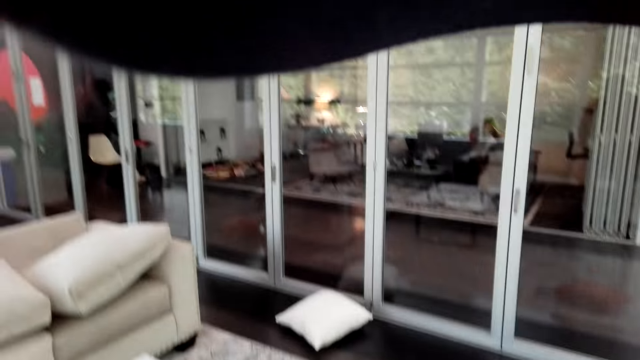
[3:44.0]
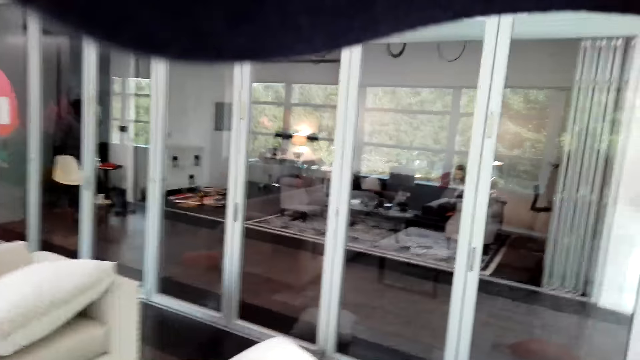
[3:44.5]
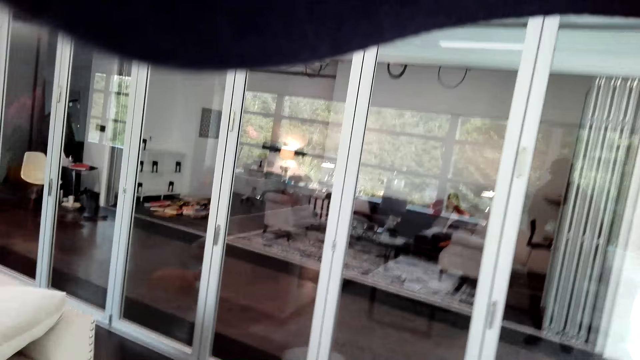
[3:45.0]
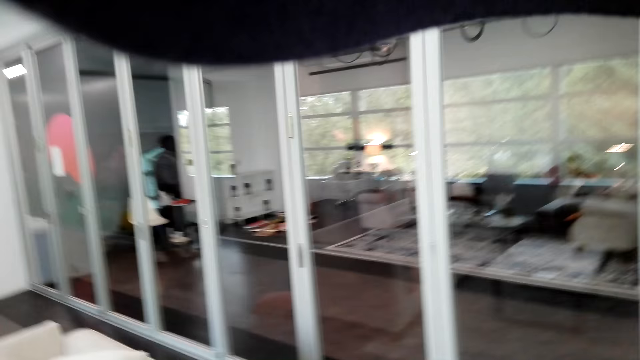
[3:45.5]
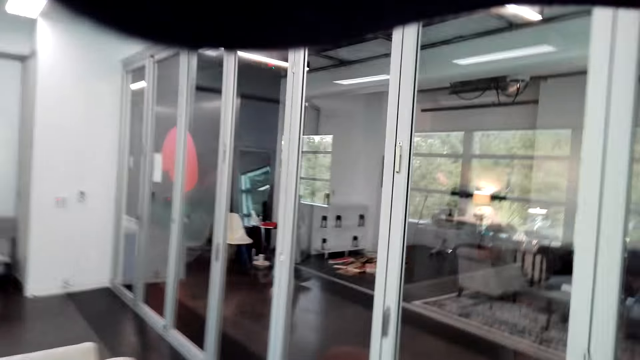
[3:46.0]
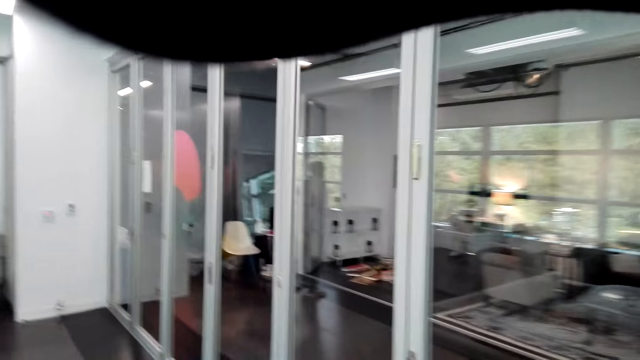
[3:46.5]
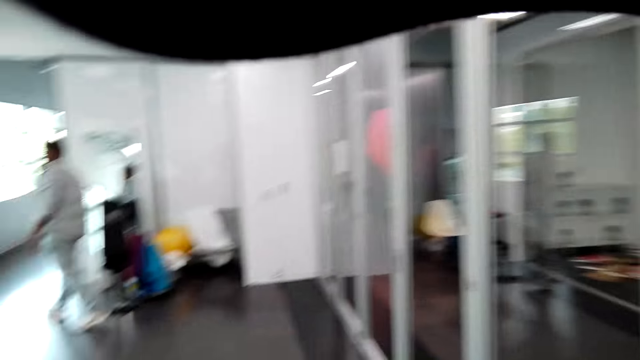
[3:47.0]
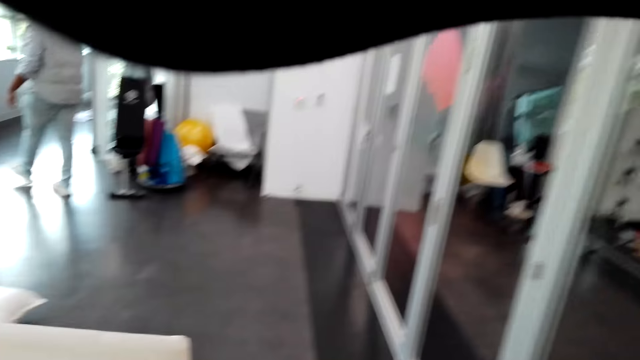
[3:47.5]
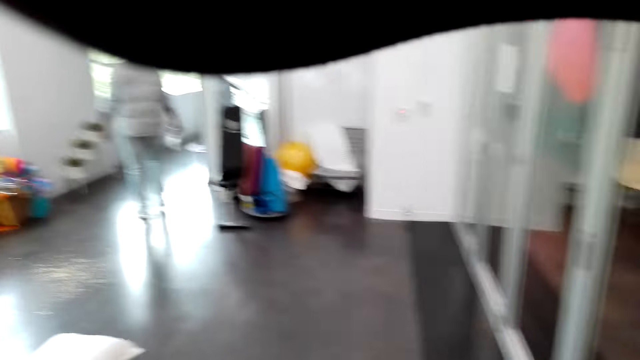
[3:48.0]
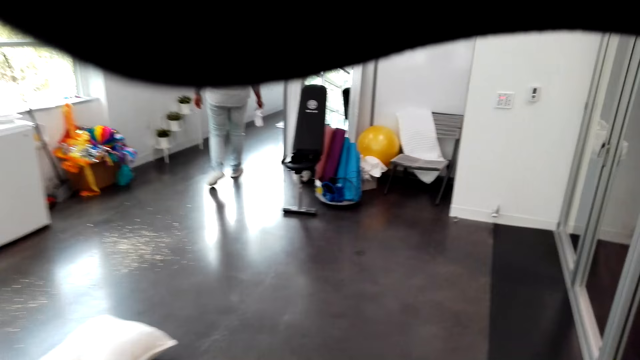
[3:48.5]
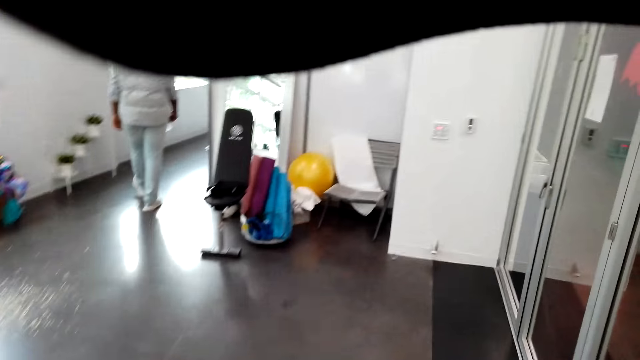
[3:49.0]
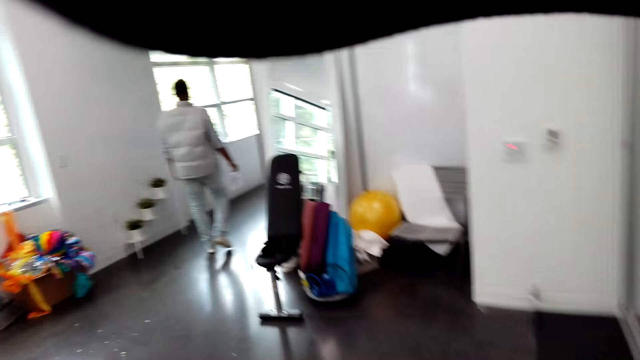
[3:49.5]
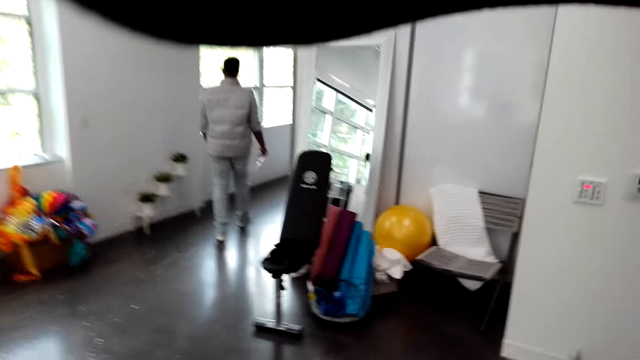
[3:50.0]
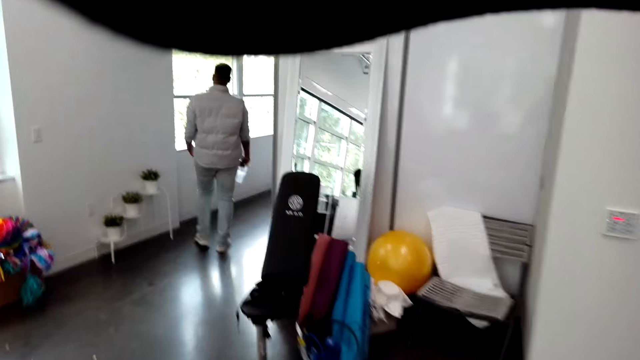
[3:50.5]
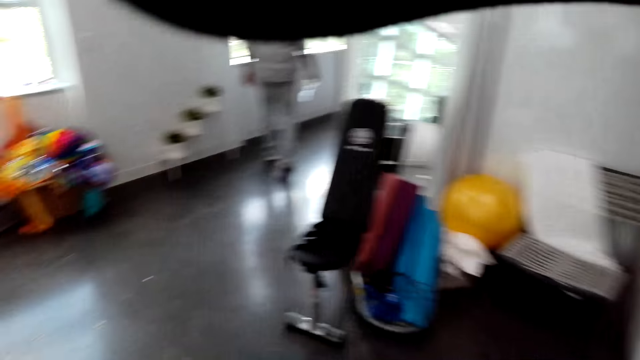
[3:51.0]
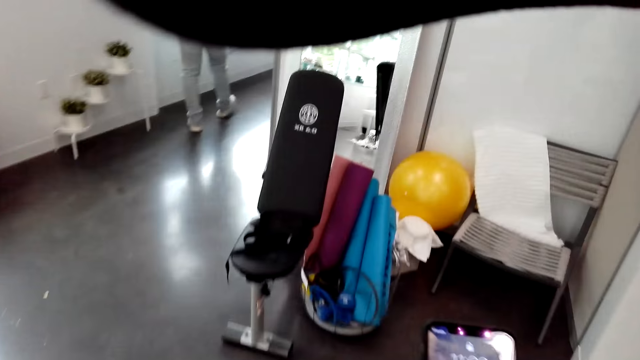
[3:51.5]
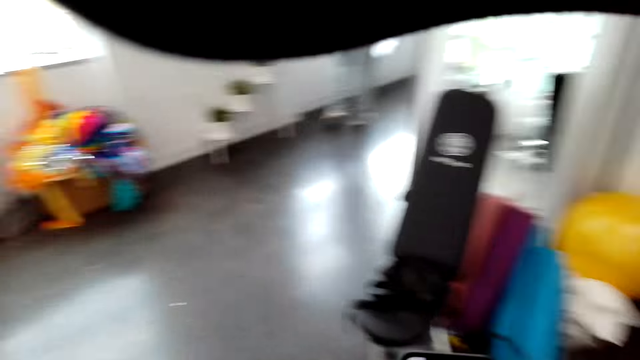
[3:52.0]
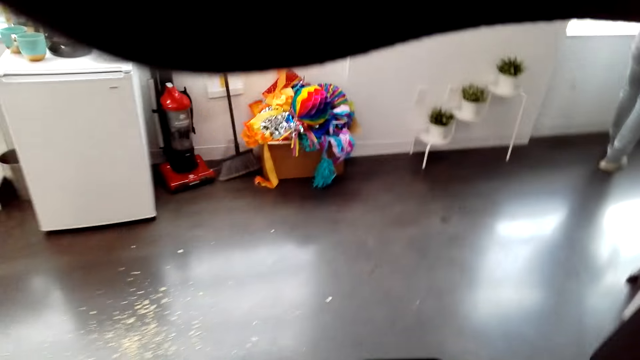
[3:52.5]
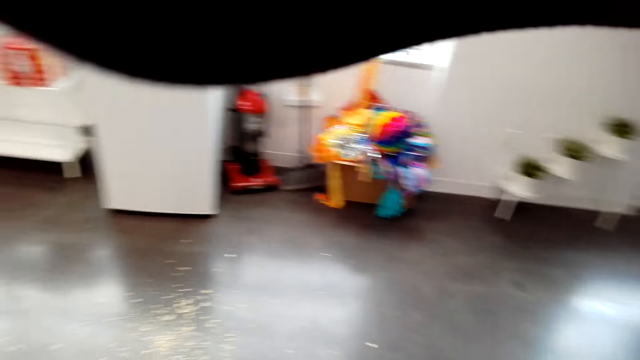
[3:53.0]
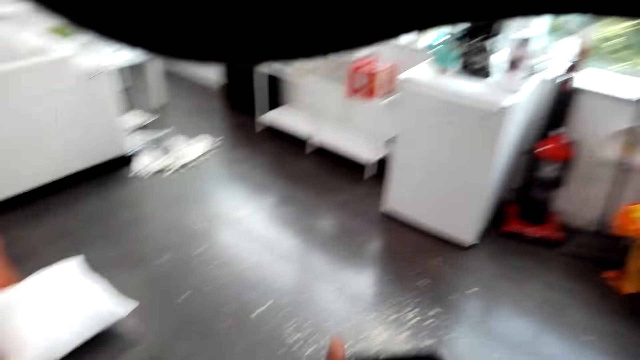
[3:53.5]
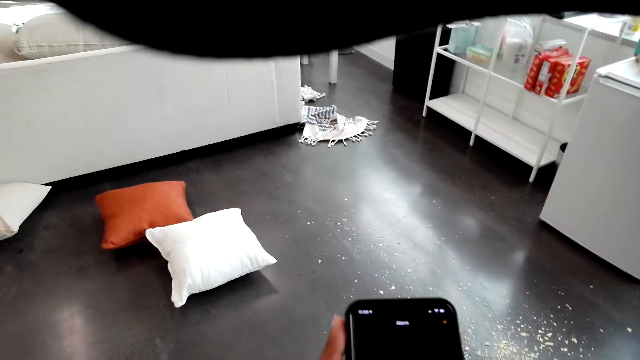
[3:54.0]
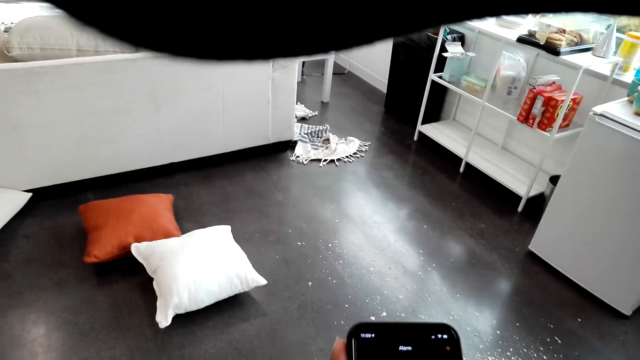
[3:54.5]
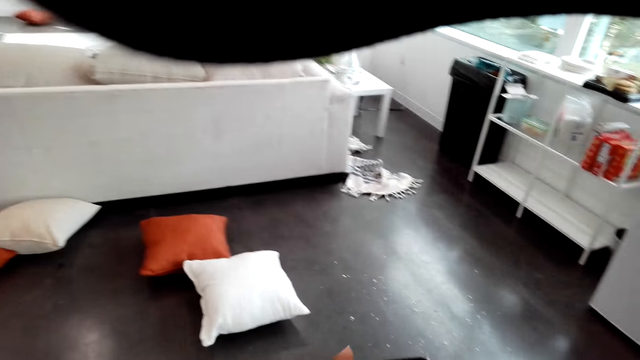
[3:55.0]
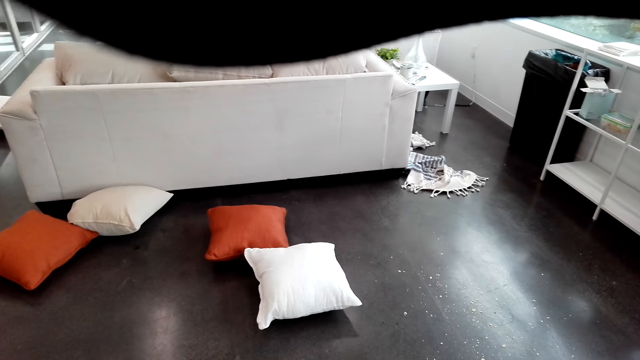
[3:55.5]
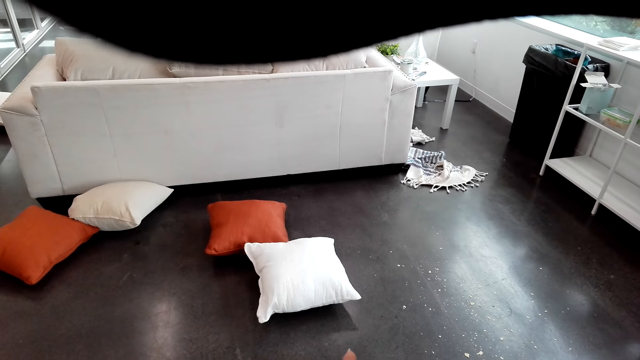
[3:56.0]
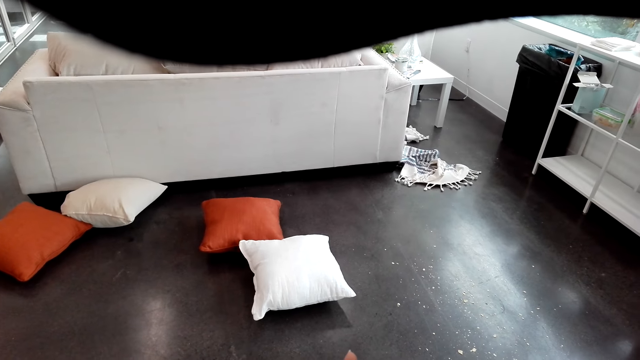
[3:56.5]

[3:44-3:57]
The camera wearer walks in the room. Someone walks in the room. The camera wearer walks around. They operate the phone and look at the phone.

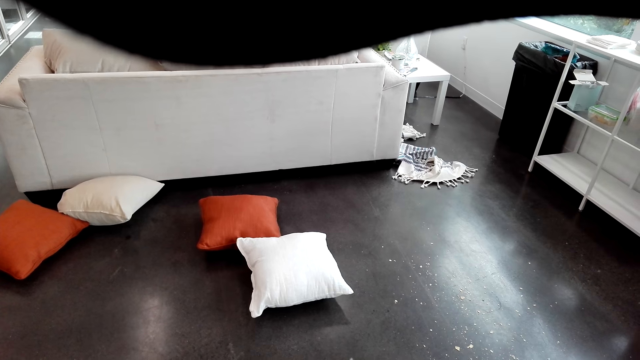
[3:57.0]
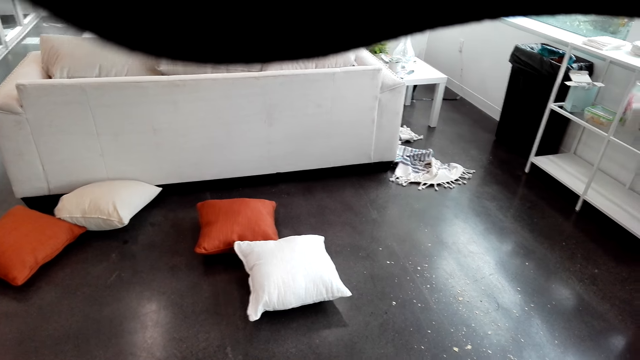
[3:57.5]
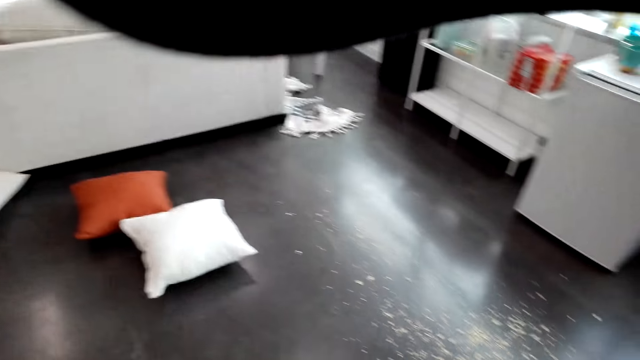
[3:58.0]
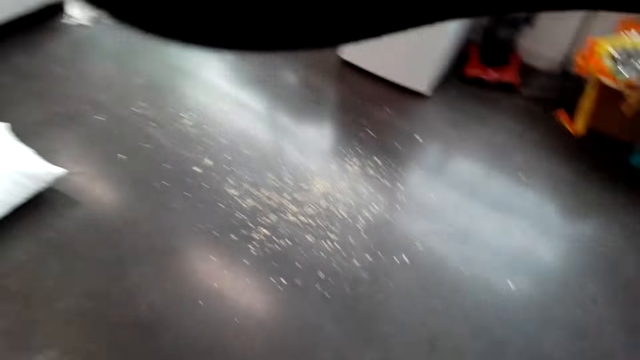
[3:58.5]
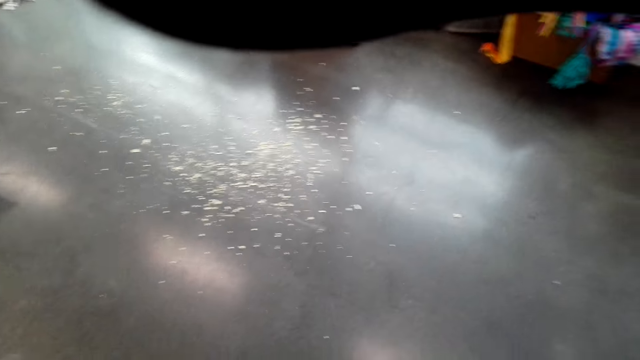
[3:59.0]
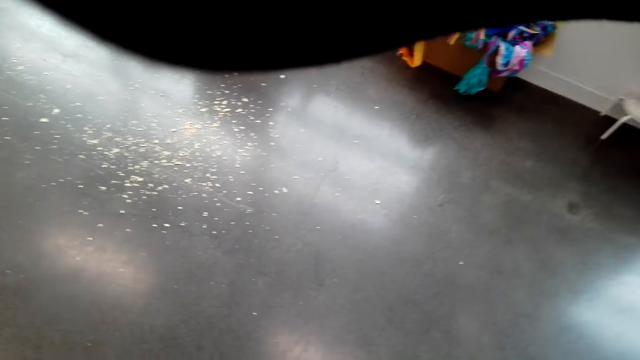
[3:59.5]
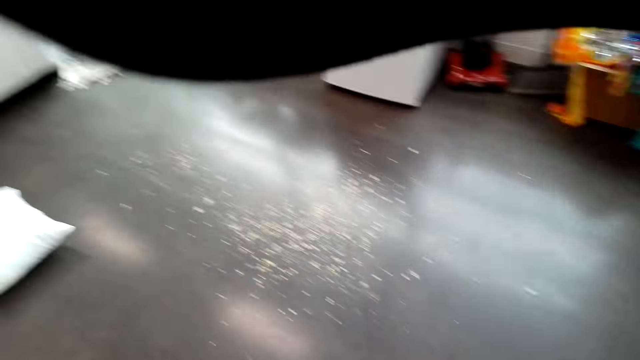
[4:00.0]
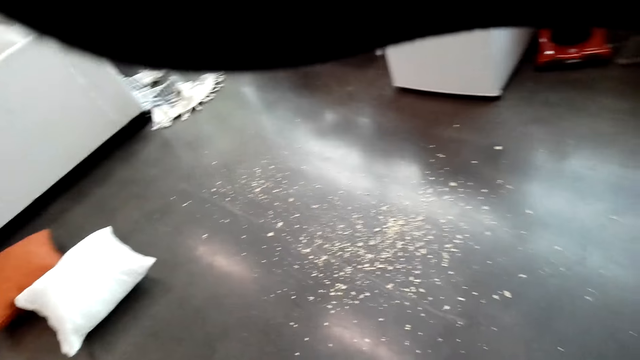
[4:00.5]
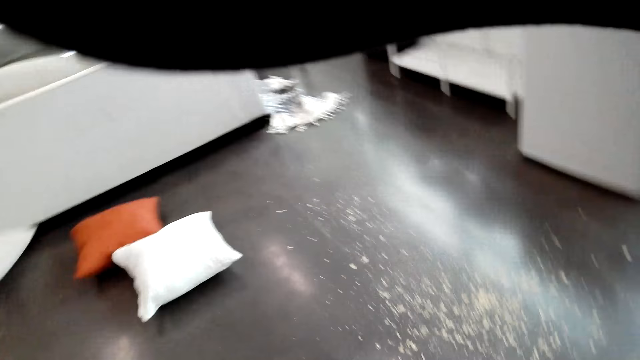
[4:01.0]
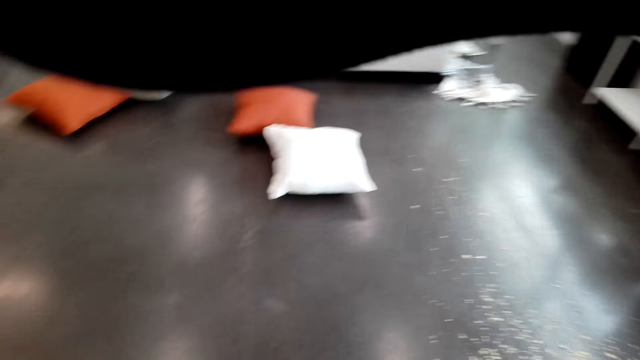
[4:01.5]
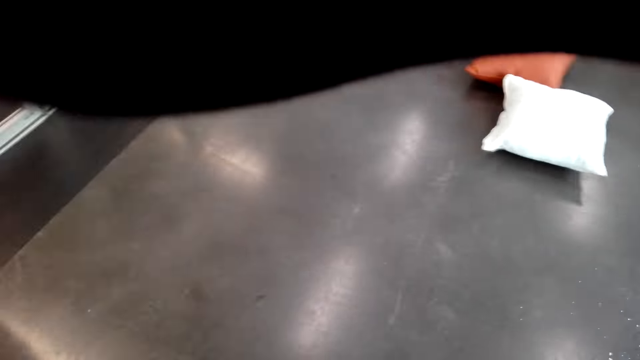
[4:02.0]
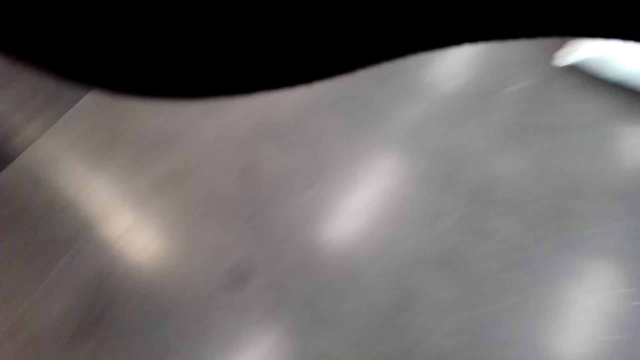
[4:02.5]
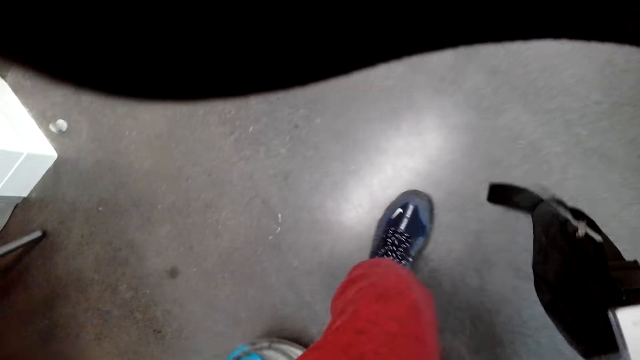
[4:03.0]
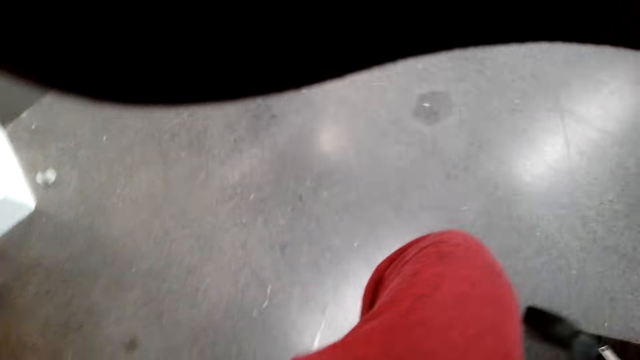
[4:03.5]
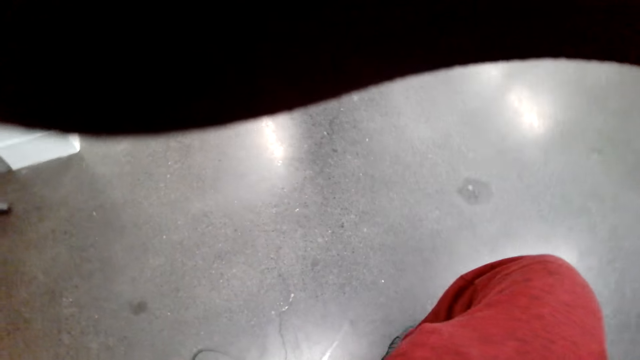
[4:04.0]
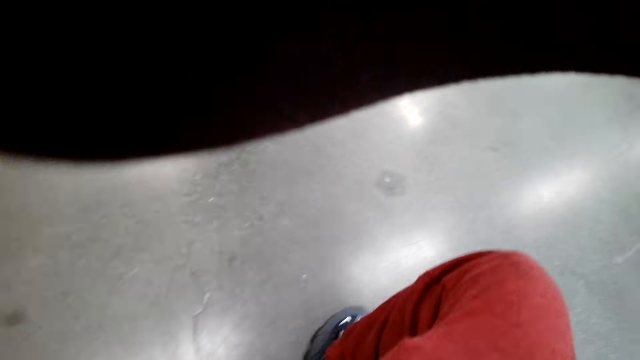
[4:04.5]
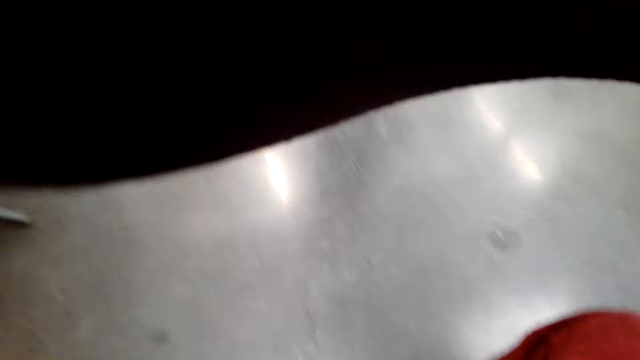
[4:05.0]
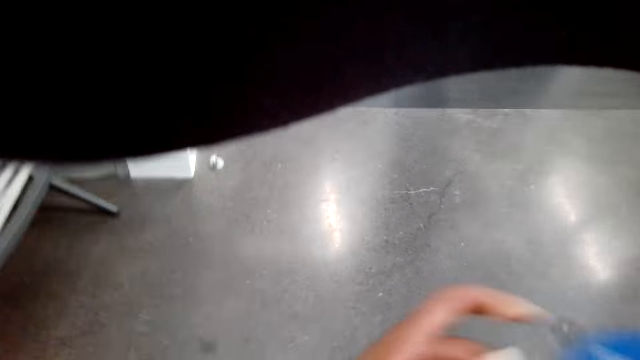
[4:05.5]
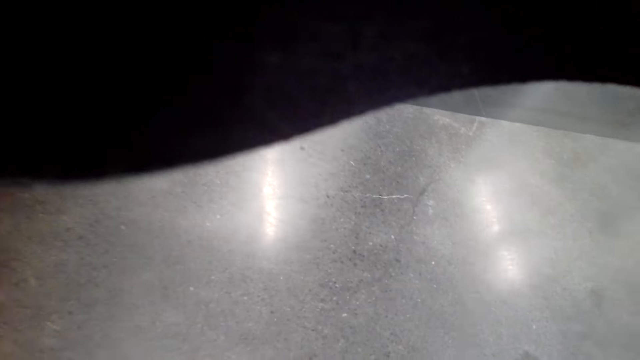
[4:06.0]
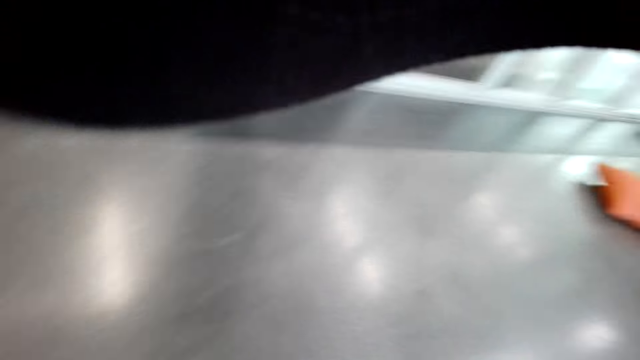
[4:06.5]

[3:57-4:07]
The camera wearer moves in the room. They sit.
